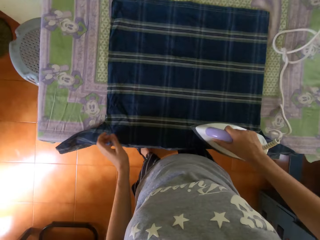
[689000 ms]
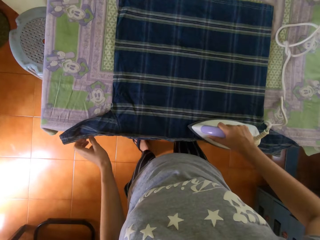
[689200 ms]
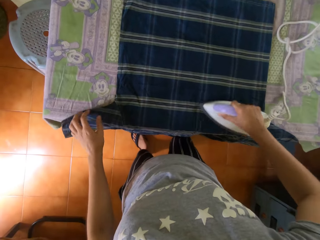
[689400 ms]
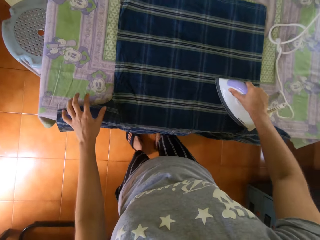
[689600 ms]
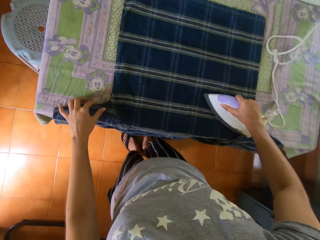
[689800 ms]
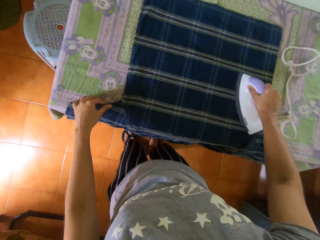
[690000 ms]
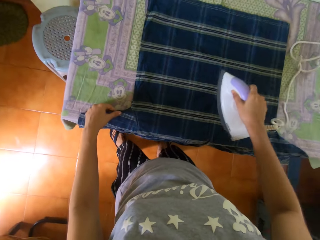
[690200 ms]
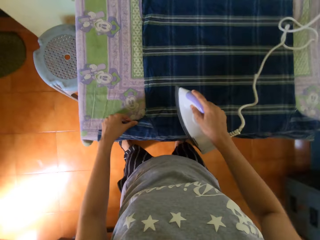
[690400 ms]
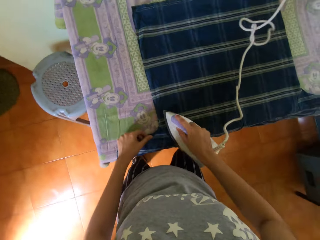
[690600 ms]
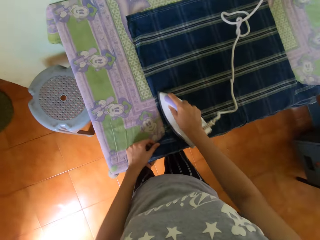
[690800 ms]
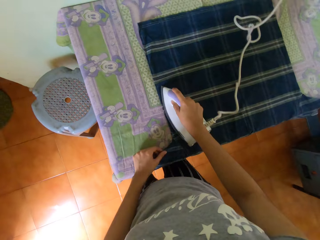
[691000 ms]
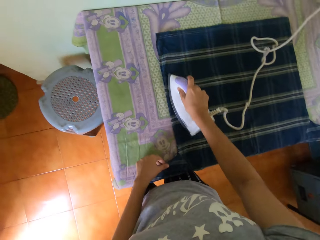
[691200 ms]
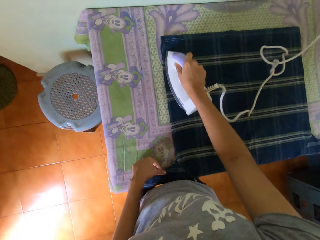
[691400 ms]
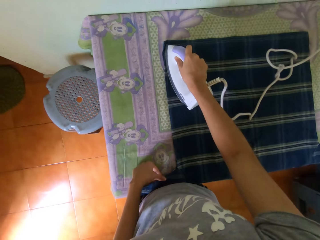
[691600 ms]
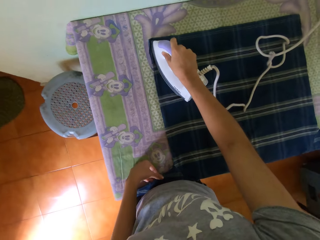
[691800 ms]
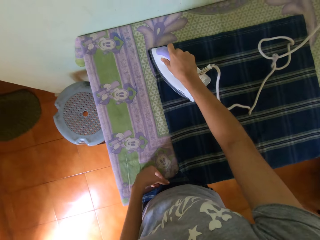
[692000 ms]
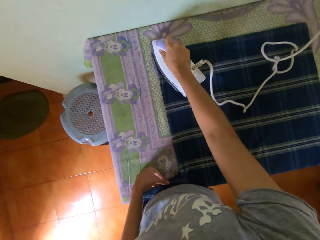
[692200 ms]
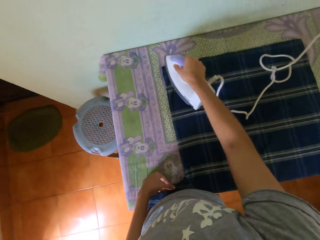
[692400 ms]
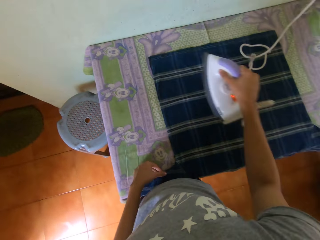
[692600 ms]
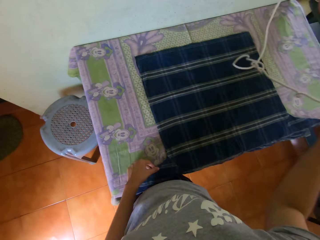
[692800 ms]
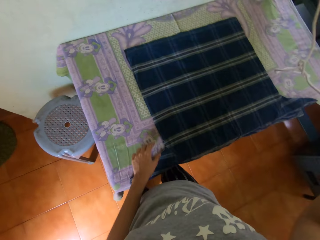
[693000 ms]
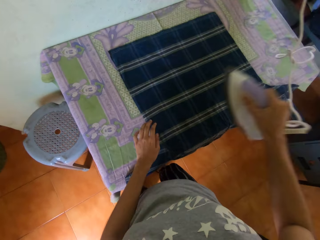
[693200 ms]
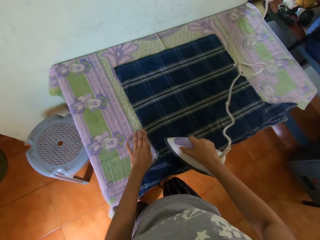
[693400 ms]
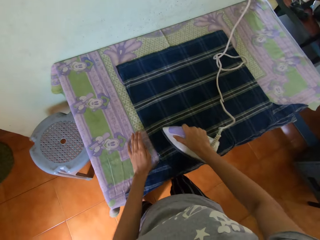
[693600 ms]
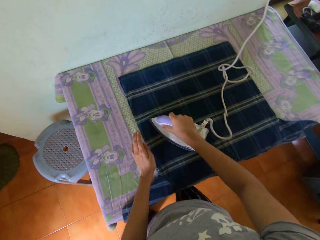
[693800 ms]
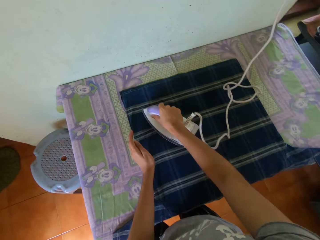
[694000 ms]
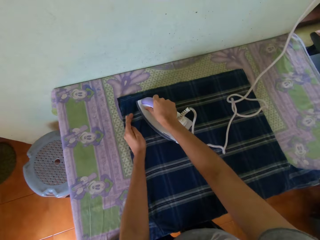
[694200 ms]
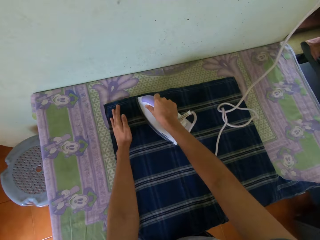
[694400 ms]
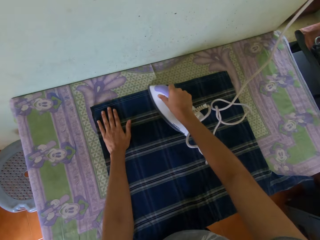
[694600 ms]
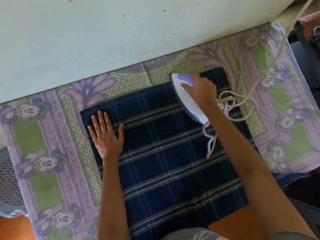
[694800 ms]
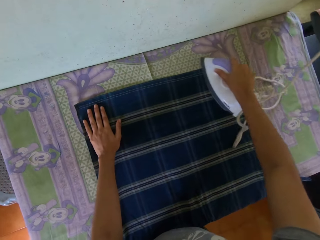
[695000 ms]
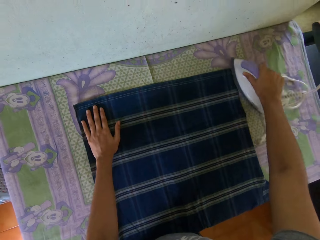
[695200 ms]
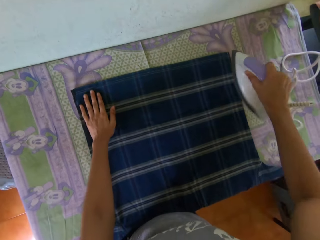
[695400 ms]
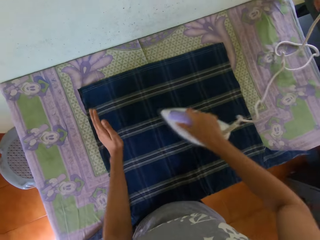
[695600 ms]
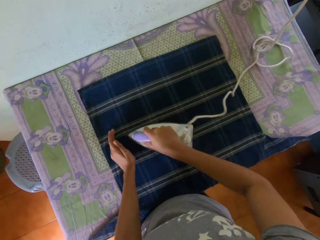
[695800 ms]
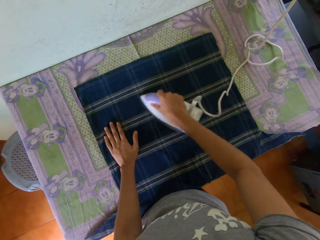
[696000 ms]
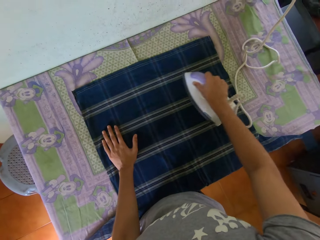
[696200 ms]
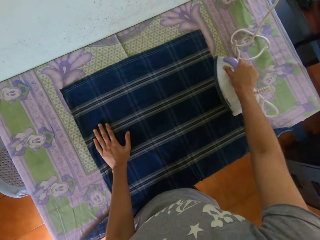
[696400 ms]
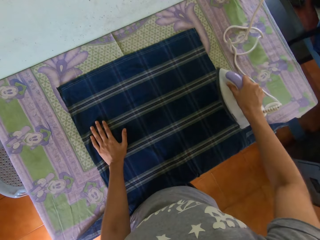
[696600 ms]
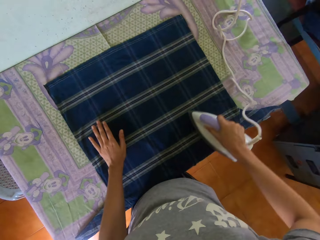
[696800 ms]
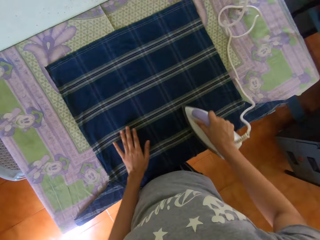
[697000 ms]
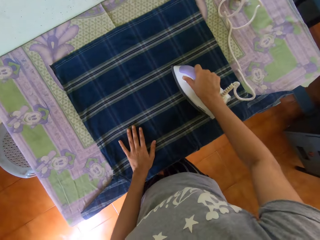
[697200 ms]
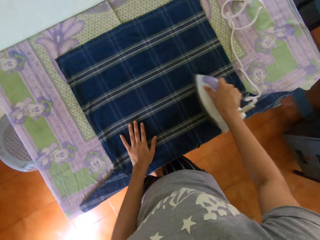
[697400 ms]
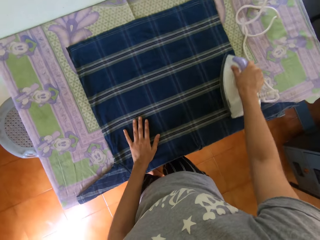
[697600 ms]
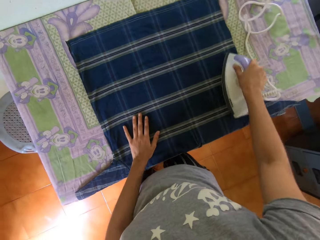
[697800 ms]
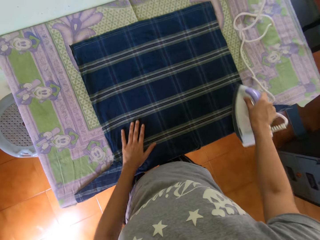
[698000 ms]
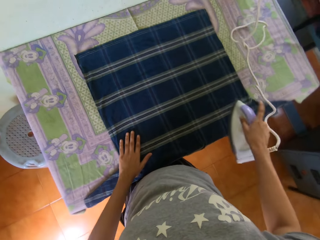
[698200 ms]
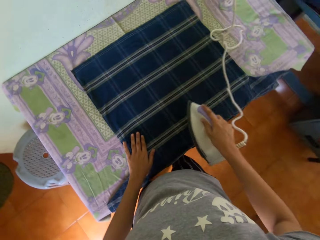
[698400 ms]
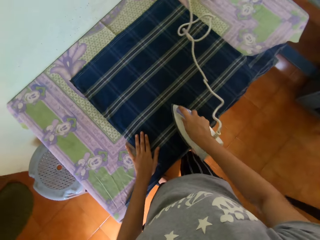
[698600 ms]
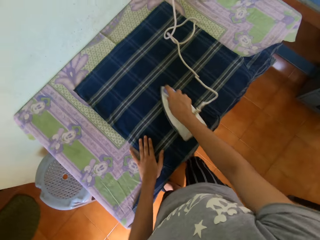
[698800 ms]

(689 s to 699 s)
The camera wearer removes his left hand from the shirt on the ironing-board. He holds the shirt on the ironing-board with his left hand. He removes his left hand from the shirt on the ironing-board. He places his left hand on the shirt on the ironing-board.

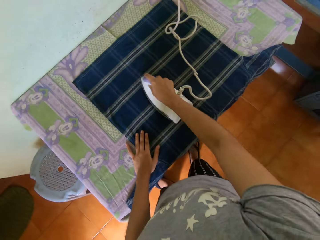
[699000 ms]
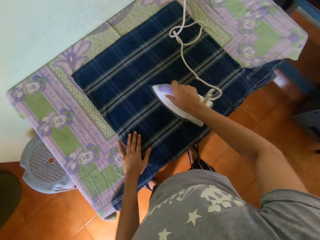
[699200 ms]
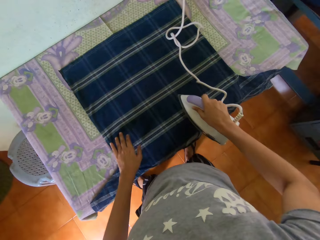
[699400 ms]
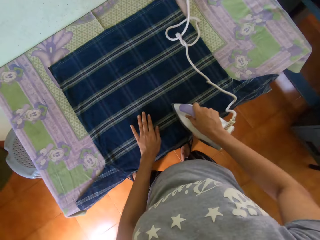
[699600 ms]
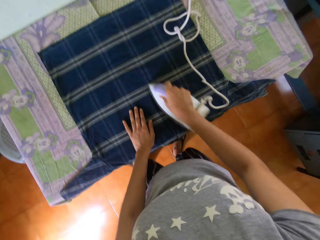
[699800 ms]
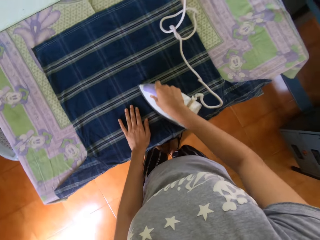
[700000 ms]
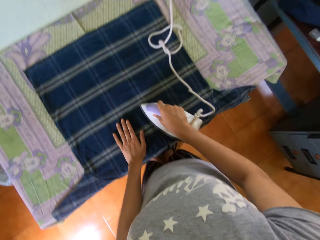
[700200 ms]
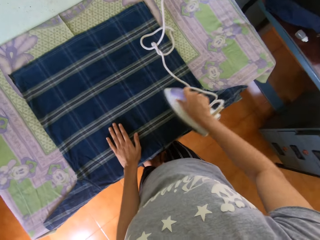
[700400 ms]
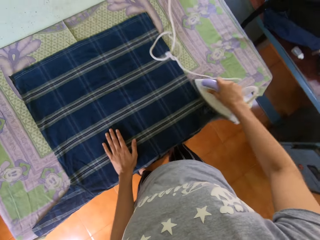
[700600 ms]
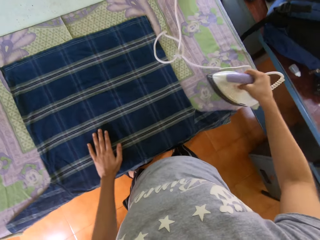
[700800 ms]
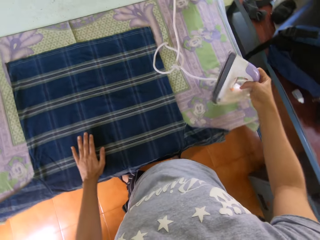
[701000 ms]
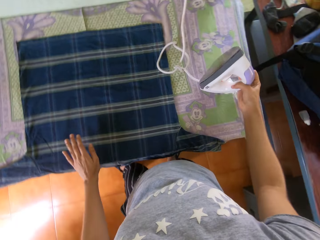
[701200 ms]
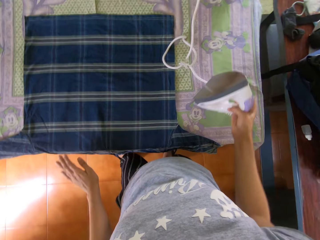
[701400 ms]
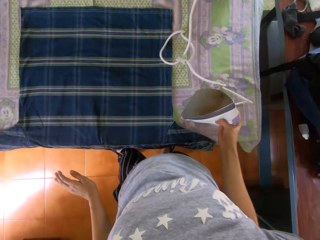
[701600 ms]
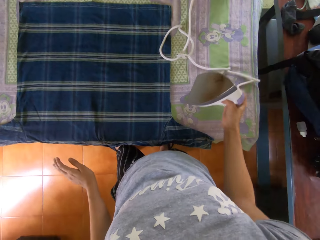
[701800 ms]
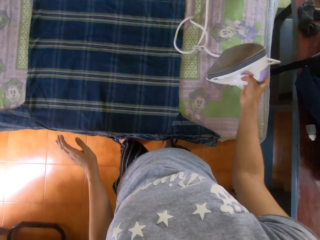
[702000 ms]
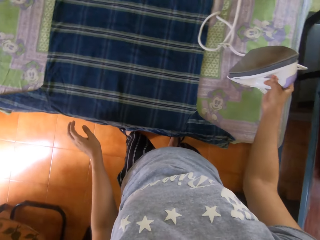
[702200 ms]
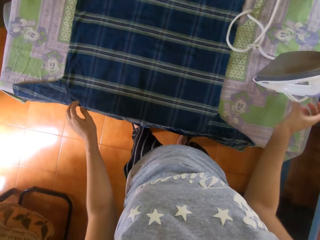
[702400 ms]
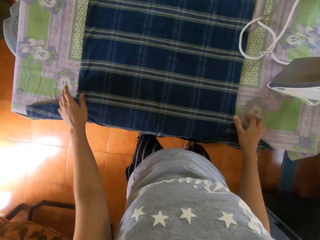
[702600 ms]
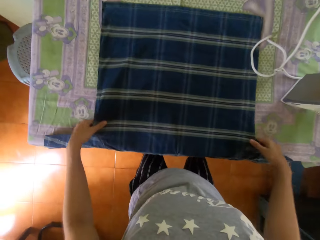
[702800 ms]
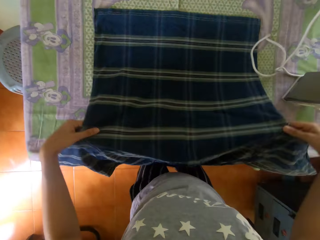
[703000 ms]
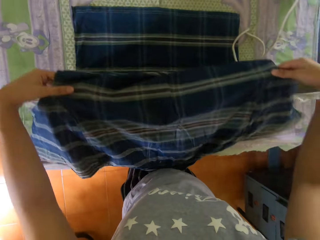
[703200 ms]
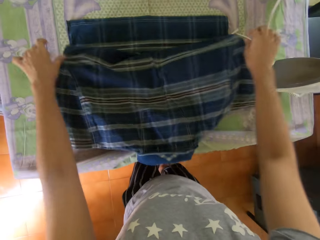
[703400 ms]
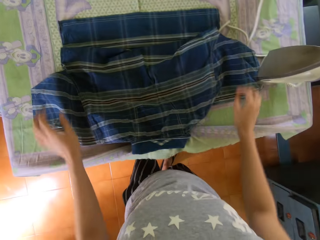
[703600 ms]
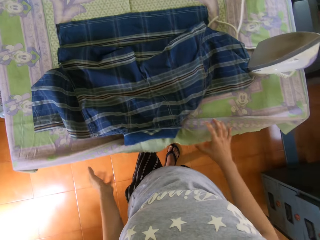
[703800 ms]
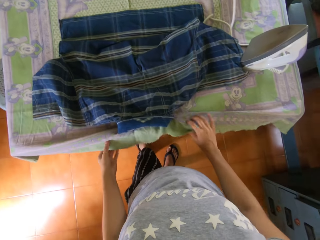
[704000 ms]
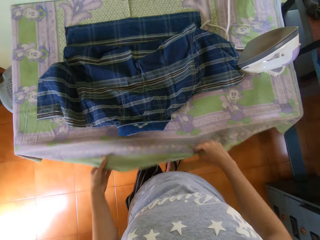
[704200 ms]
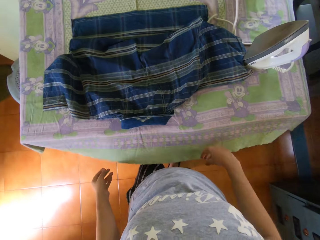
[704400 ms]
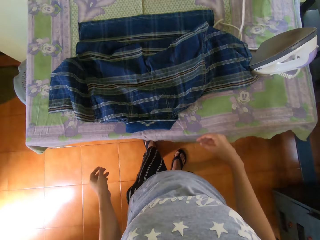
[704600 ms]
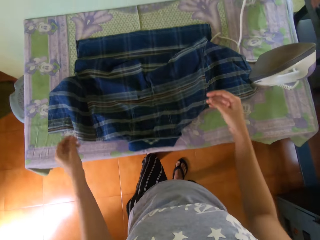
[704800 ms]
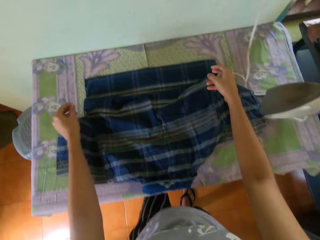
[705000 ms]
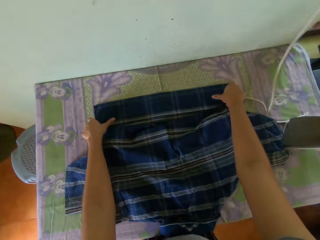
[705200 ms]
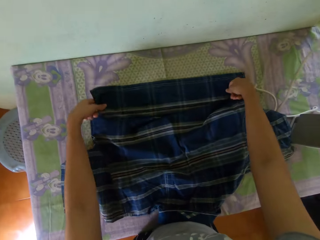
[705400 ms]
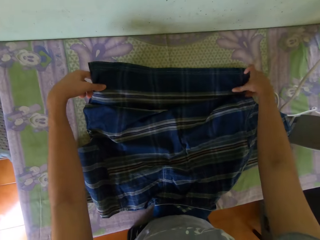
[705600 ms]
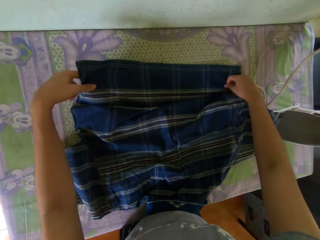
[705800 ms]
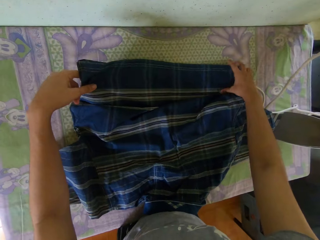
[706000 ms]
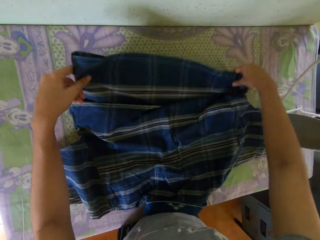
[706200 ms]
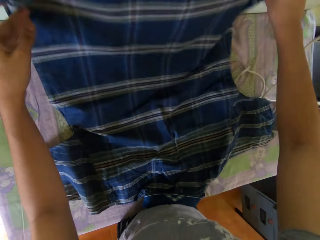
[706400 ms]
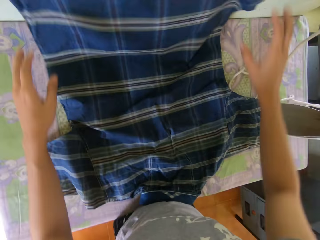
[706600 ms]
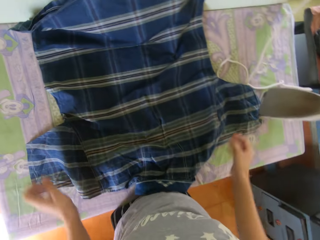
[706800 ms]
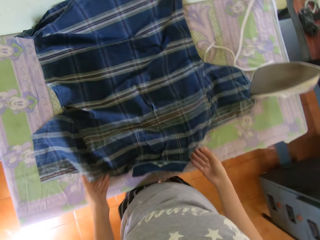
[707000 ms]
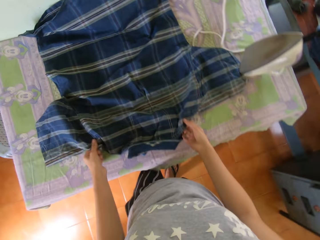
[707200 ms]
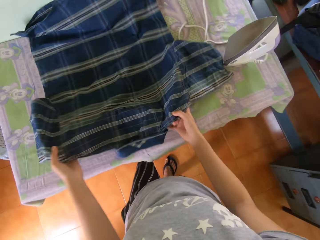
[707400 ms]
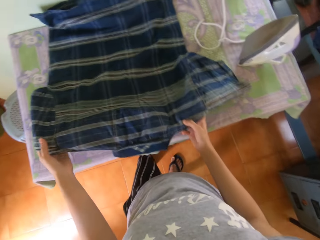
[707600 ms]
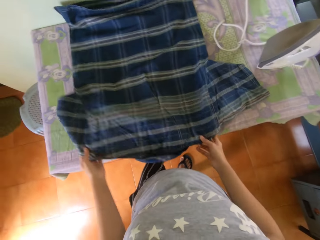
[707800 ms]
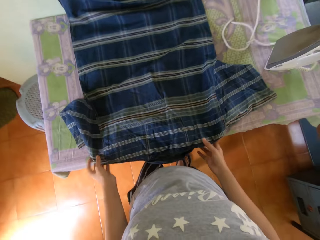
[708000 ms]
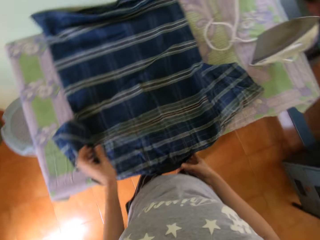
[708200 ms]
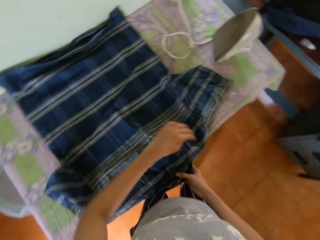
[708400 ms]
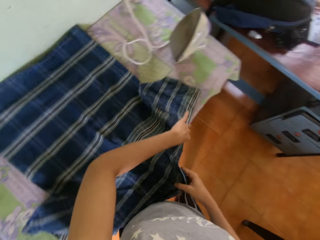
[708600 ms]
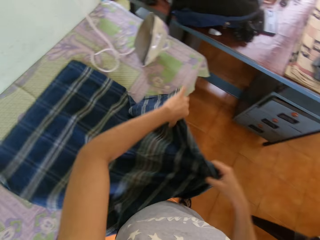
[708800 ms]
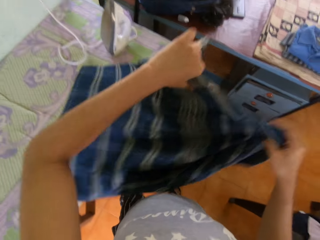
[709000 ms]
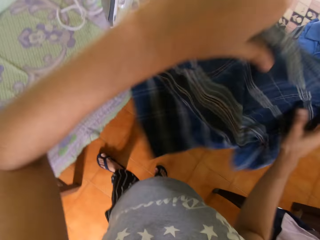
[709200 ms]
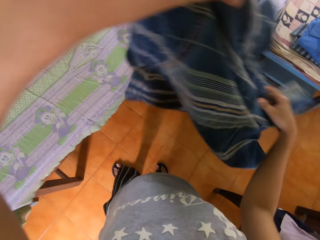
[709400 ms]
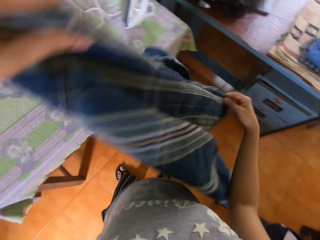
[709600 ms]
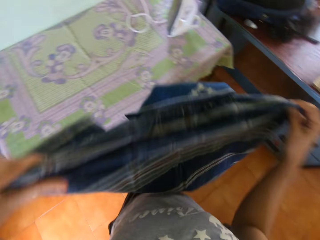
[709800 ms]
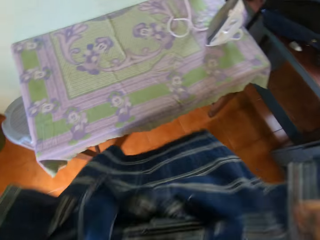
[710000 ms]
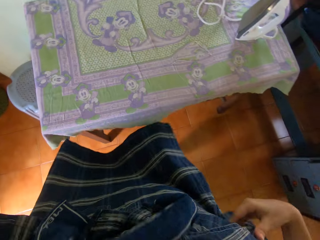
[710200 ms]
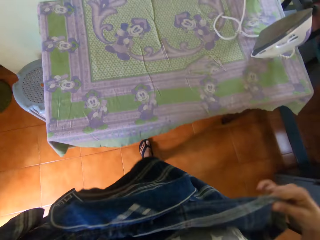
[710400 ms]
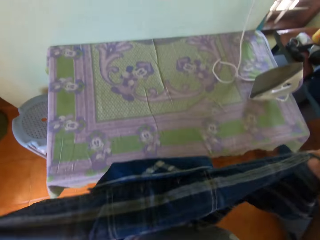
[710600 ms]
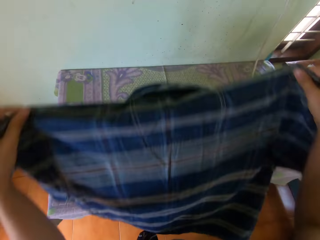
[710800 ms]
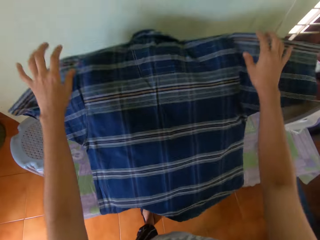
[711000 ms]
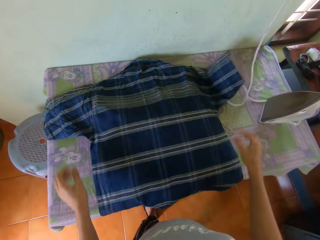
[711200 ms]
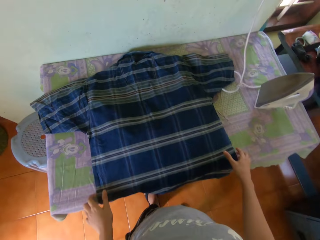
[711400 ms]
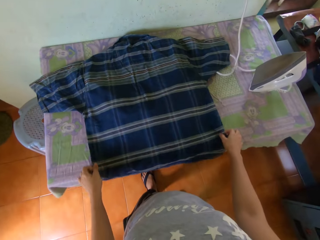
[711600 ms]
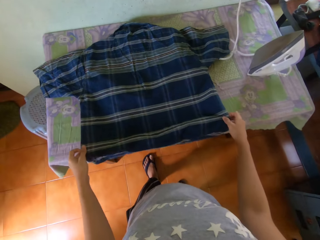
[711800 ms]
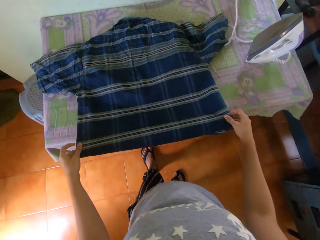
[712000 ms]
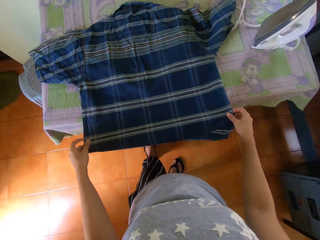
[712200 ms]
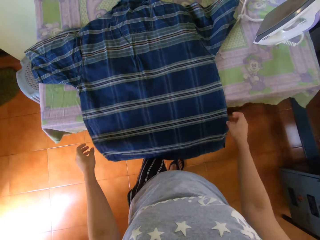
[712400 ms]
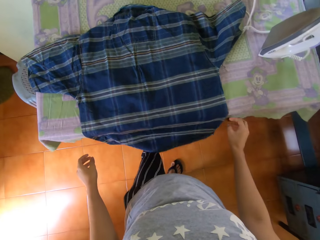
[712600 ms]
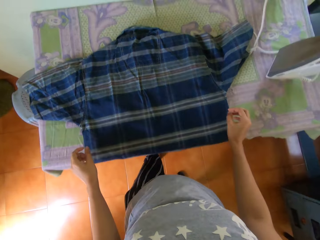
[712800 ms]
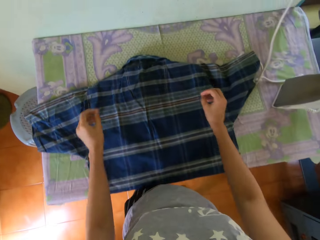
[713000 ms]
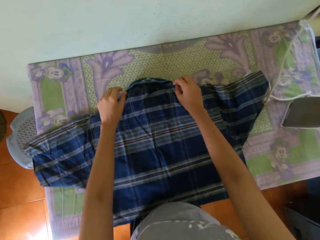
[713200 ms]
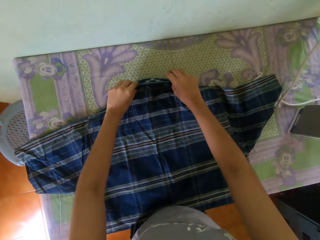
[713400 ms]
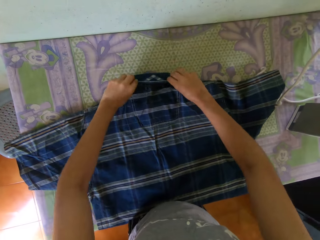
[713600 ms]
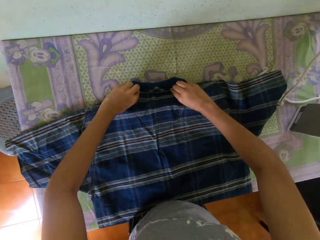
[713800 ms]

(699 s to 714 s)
The camera wearer removes his left hand from the shirt on the ironing-board. He drops the iron in his right hand on the ironing-board. He adjusts the shirt on the ironing-board with his hands. He folds the shirt. He adjusts the ironing-board cover cloth with his hands. He adjusts the shirt on the ironing-board with his hands. He pulls the shirt. He picks up the shirt from the ironing-board with his hands. He spreads the shirt in his hands on the ironing-board. He places the shirt on the table. He adjusts the shirt on the ironing-board with his hands.
